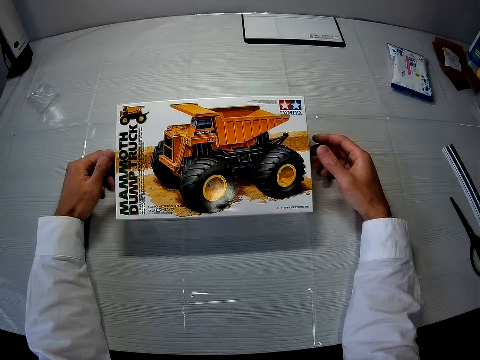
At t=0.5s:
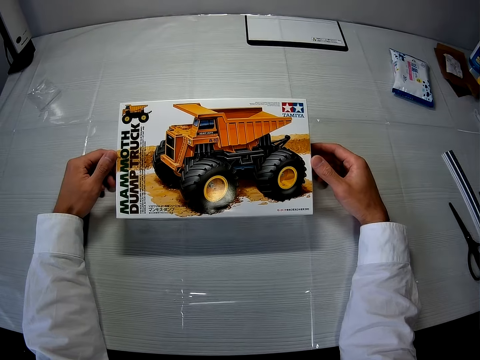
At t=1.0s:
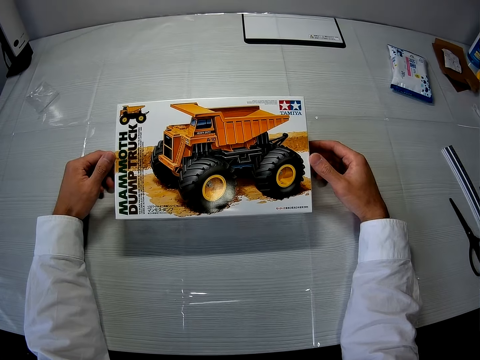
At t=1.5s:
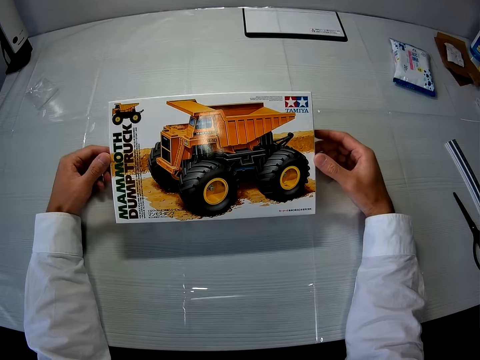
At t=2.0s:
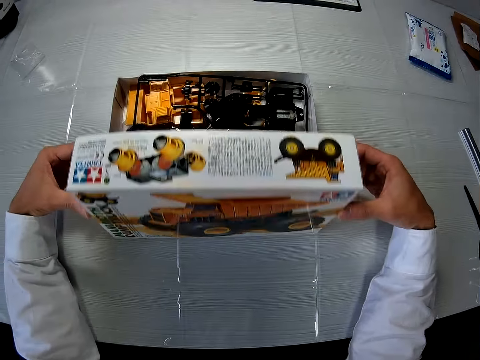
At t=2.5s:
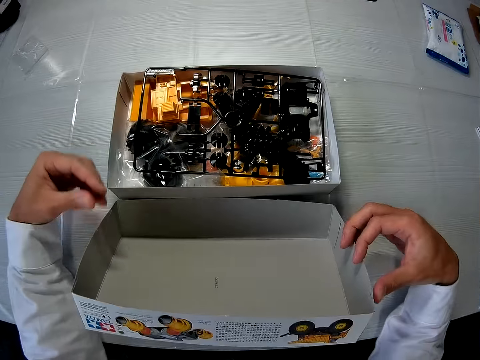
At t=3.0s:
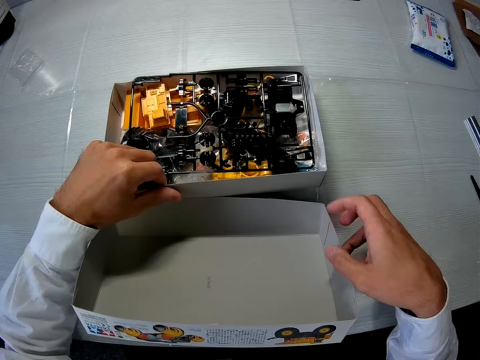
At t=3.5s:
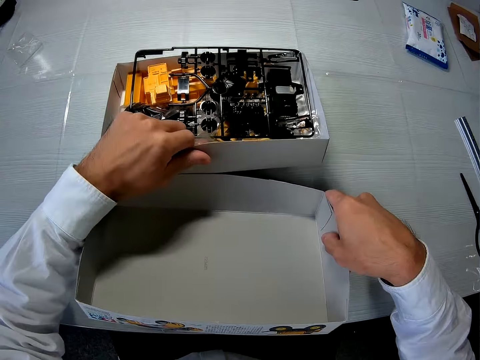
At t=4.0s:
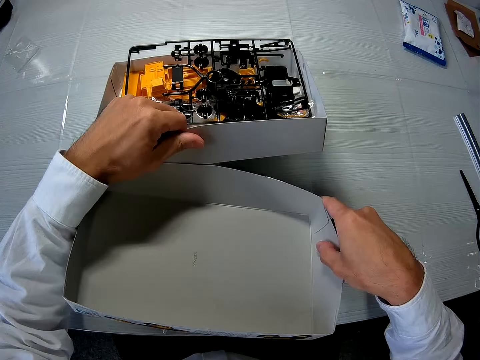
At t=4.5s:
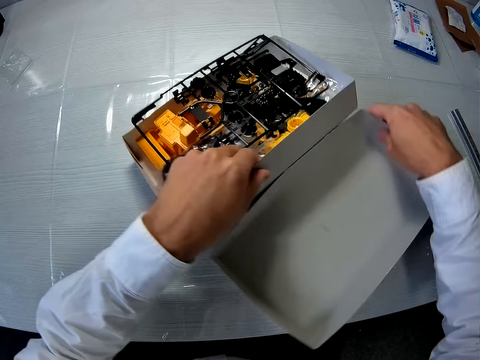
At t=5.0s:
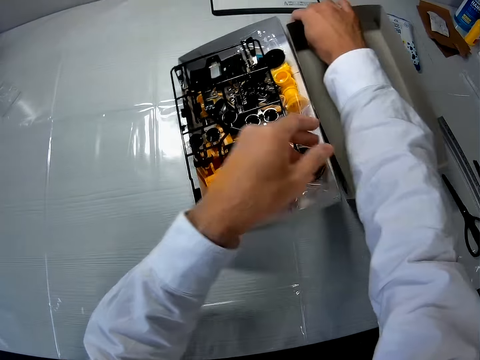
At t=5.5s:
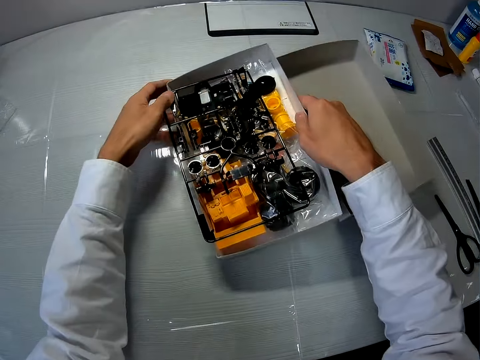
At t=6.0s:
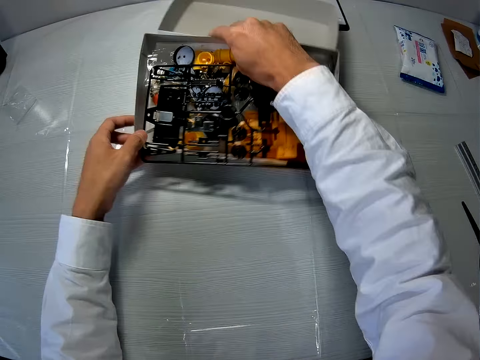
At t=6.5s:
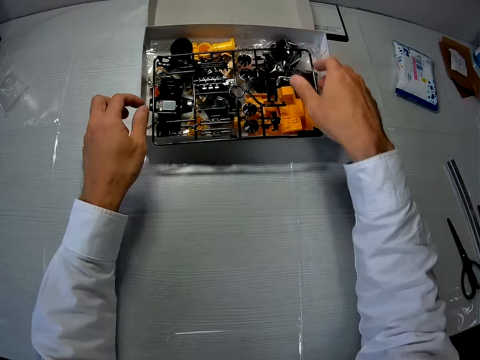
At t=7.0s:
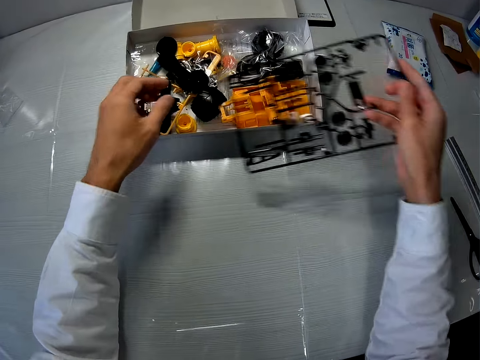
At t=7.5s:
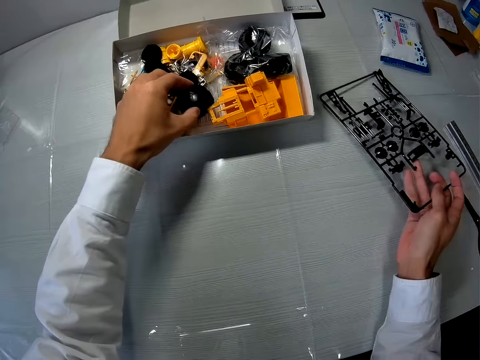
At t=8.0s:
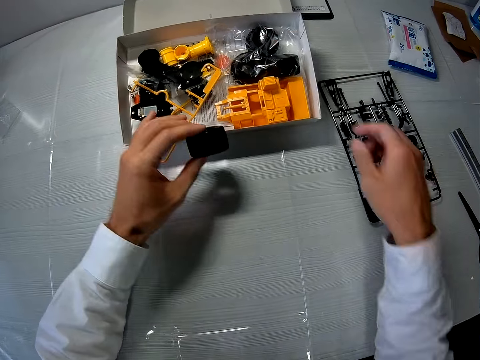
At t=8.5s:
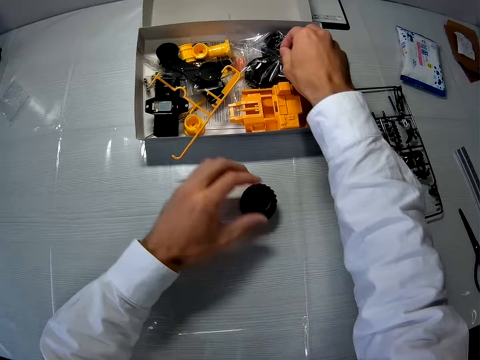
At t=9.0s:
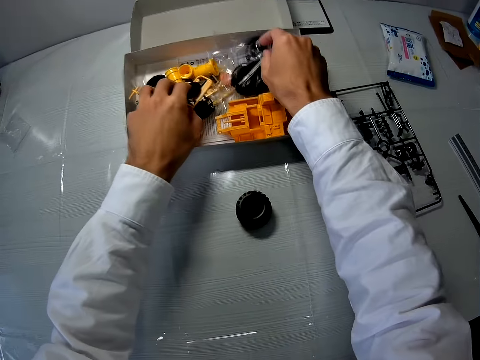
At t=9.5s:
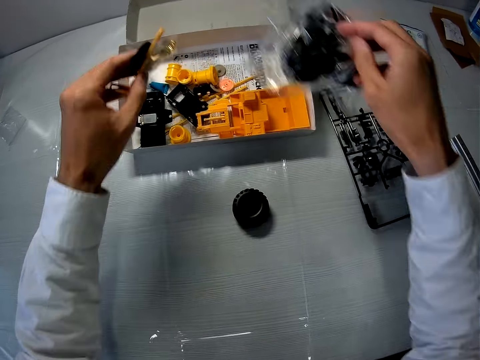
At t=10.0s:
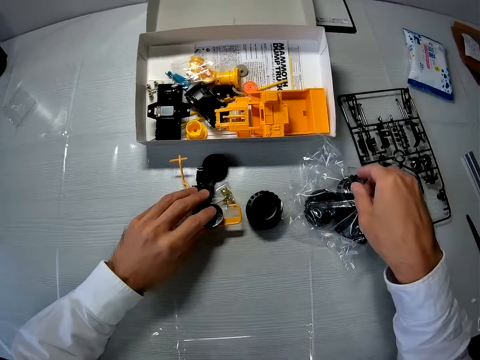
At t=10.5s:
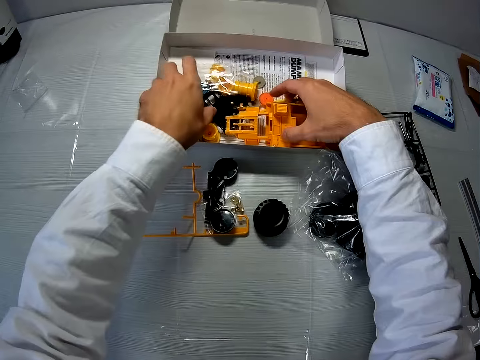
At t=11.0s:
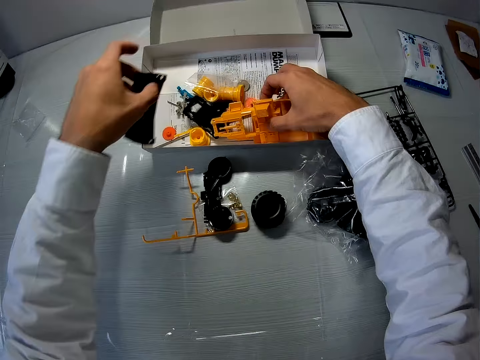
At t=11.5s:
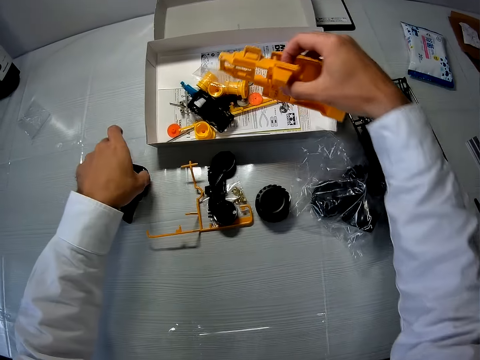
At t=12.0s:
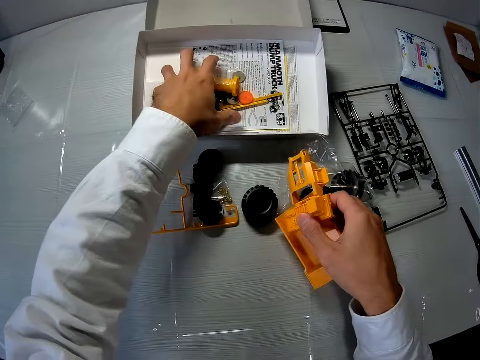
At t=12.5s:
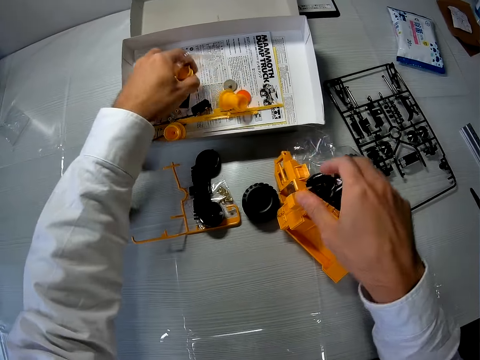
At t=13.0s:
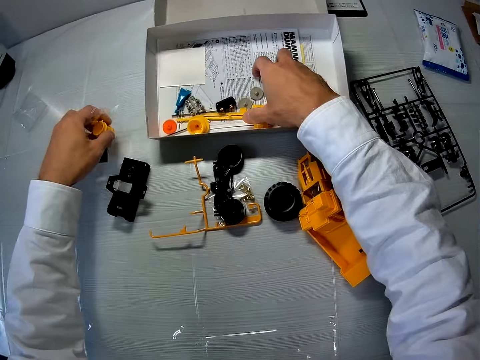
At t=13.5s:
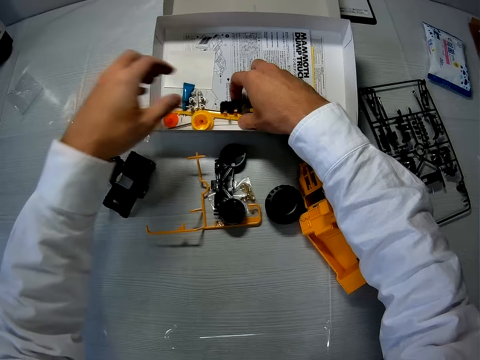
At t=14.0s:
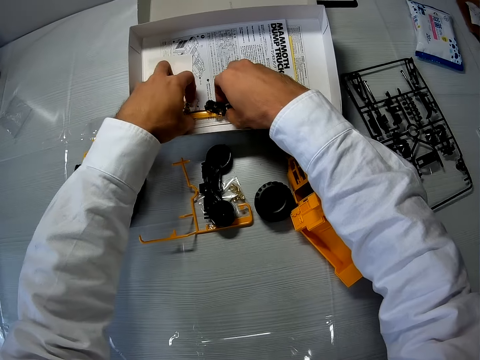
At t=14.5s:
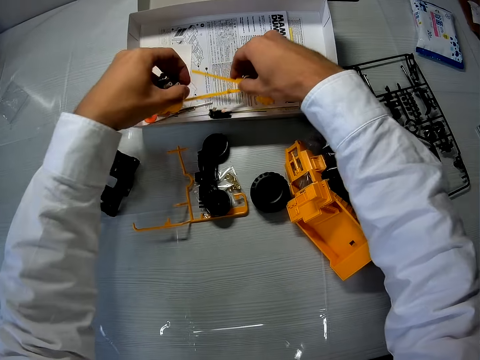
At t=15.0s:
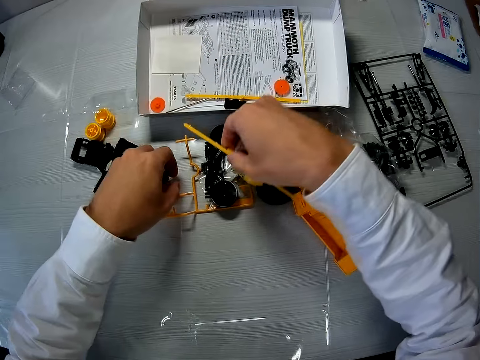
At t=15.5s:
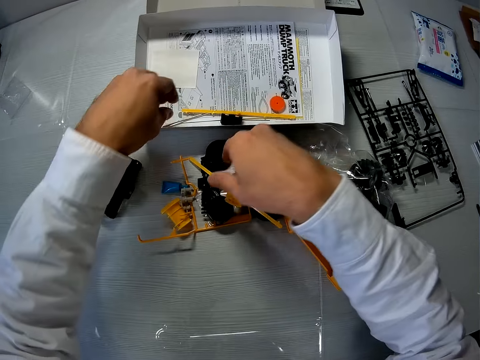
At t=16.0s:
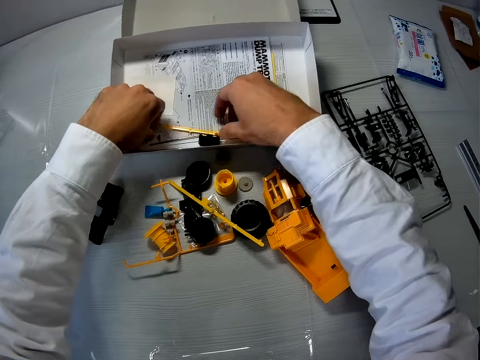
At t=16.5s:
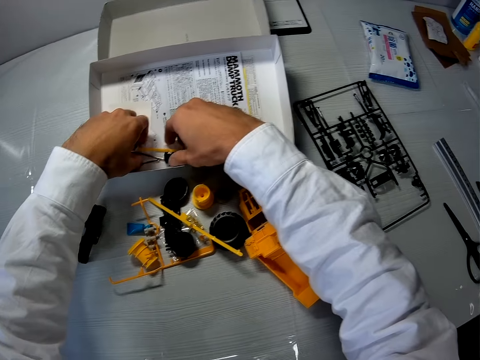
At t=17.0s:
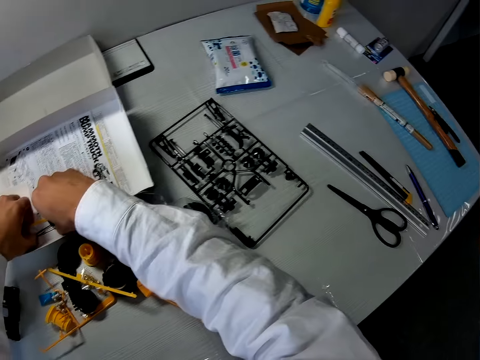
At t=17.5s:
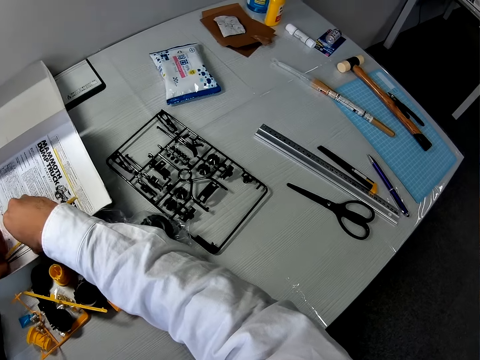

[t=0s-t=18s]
The camera wearer holds a carton or box on a table. They open the carton on the table. They turn the carton on the table. They turn the box again. They remove a covering sheet in the carton on the table. They pick up a plastic from the box. They place the plastic on the table. They place the plastic on the table again. They pick up a polythene bag with plastic in it. They remove the parts of a toy car from the carton on the table. They place the polythene bag with plastic on the table. They pick up plastics from the box. They place the plastics on the table. They pick up plastics from the box. They place the plastics on the table. They pick up plastics from the box. They place the plastics on the table. They pick up plastics from the box.

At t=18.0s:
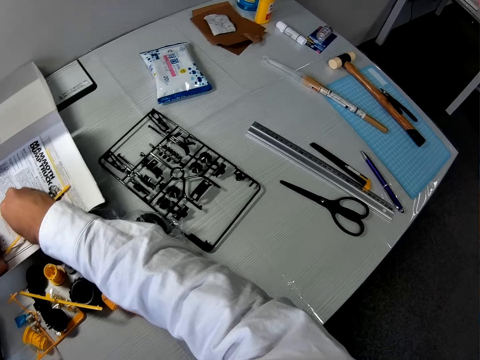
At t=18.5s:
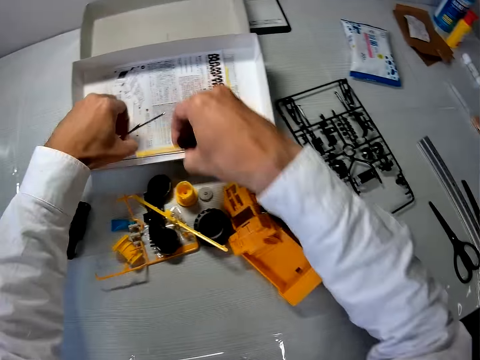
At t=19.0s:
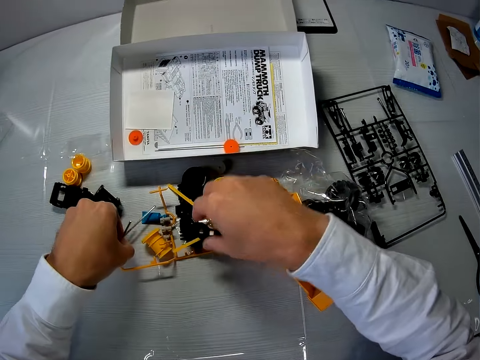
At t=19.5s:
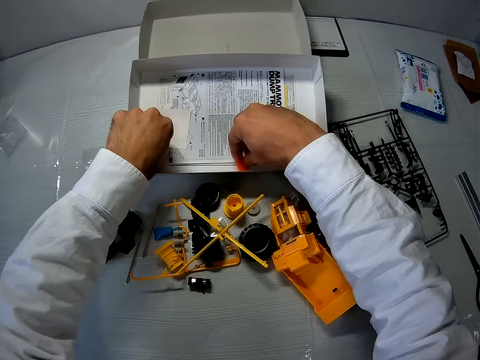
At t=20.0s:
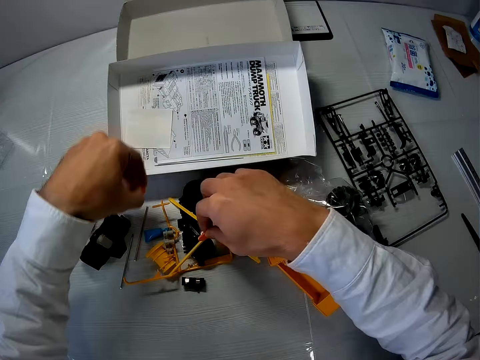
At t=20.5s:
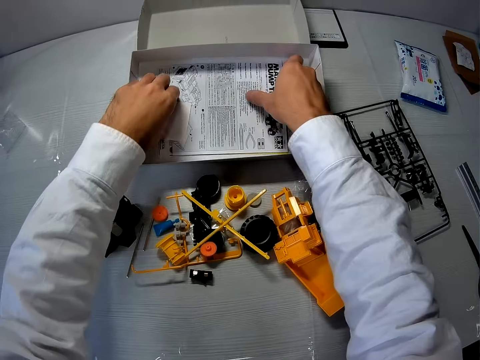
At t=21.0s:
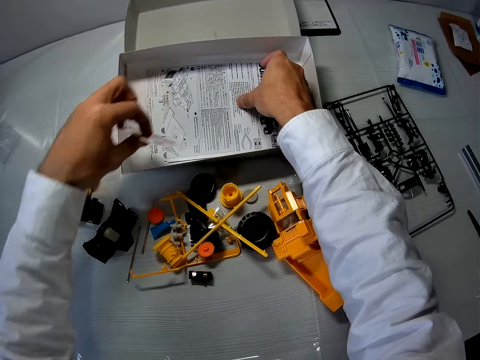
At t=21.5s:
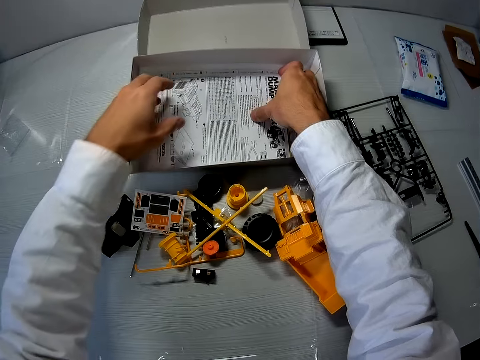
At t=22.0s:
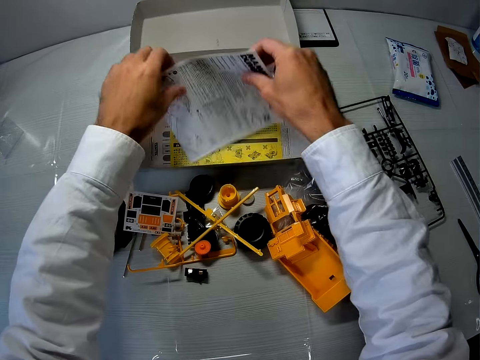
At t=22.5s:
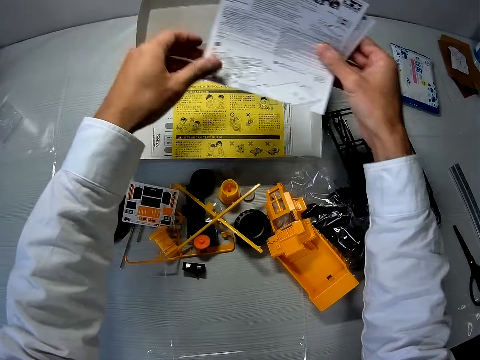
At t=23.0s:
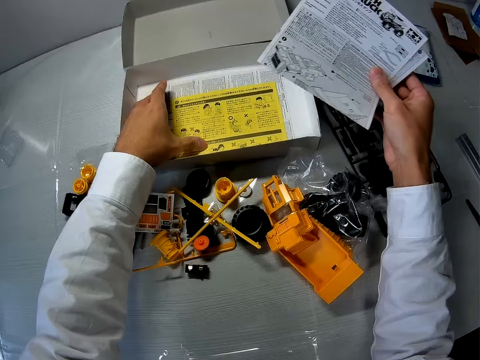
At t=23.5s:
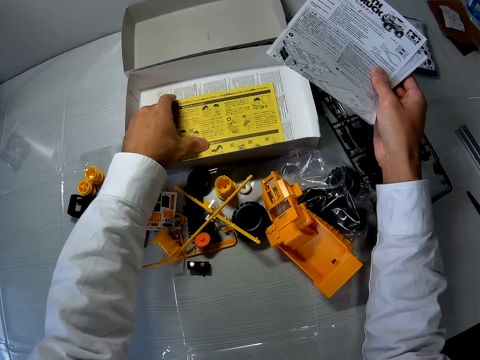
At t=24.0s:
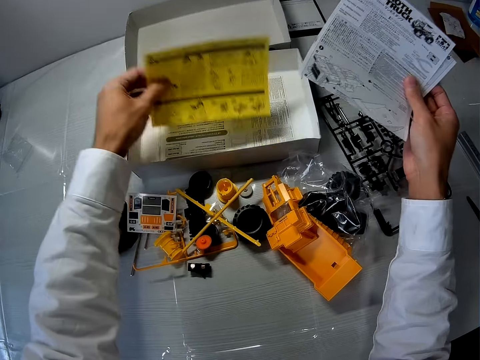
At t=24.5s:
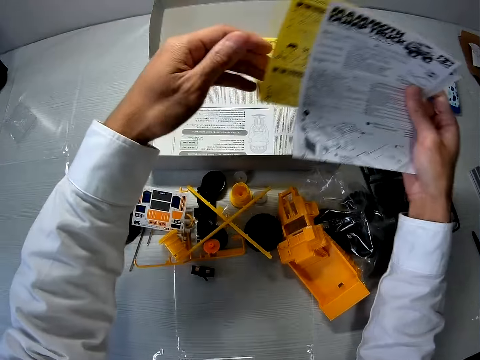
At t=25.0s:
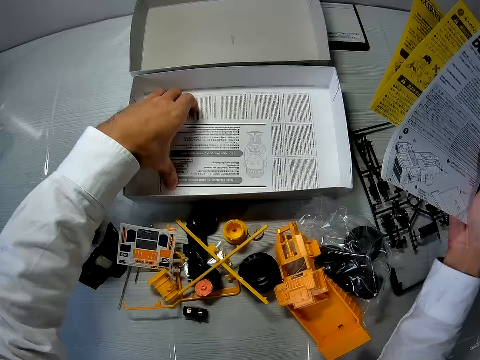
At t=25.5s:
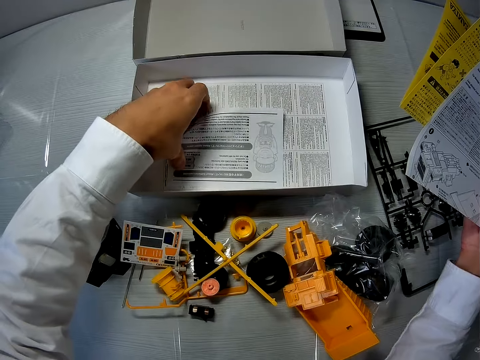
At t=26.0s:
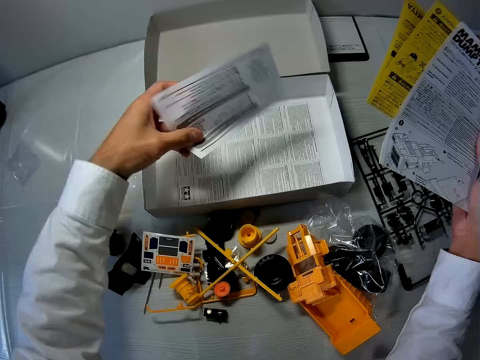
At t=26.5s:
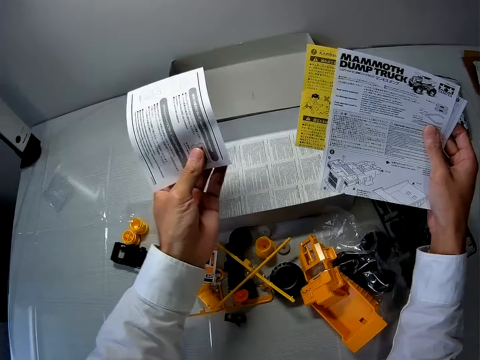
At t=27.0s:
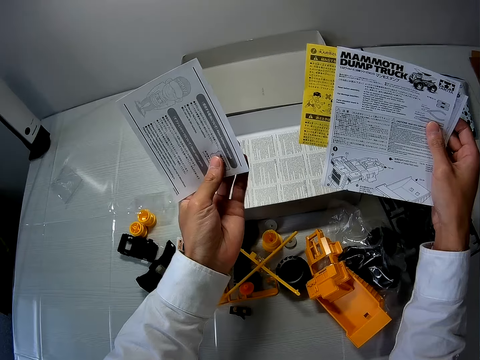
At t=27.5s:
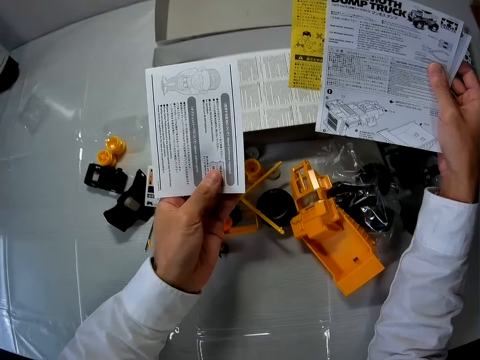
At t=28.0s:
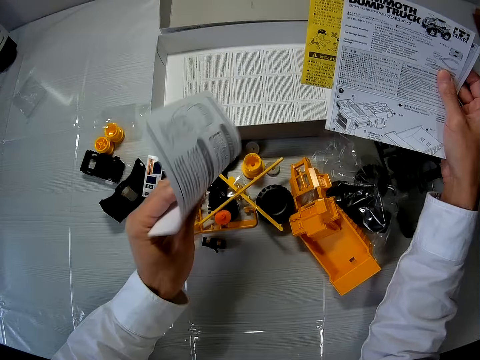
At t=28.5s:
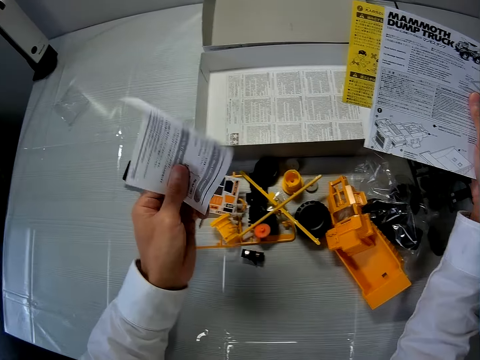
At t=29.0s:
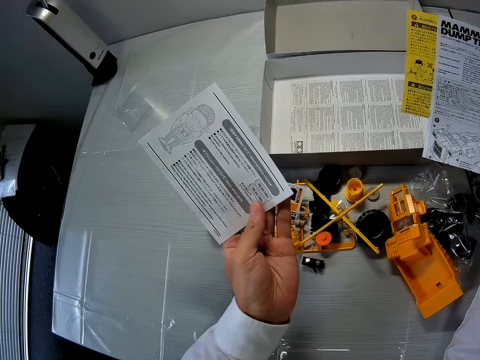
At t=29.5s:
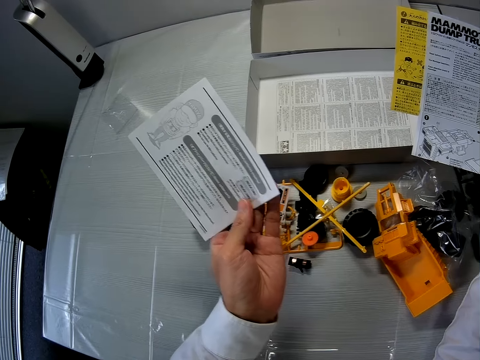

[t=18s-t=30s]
The camera wearer places plastics on the table. He picks up plastics from the carton or box. He places the plastics on the table. He removes some paper from the carton on the table. He picks up a paper from the box. He places the paper on the right hand. He picks up a paper from the box. He turns the paper on his left hand.
